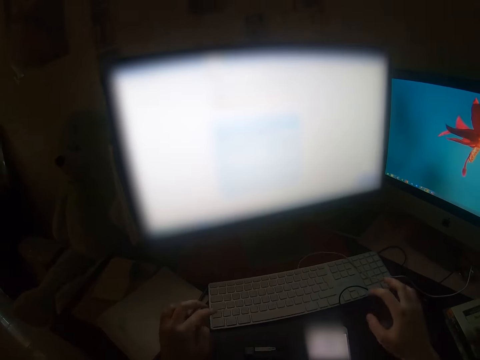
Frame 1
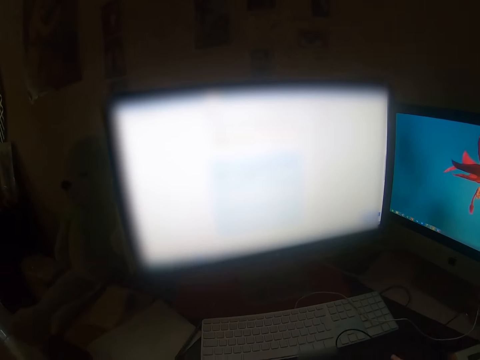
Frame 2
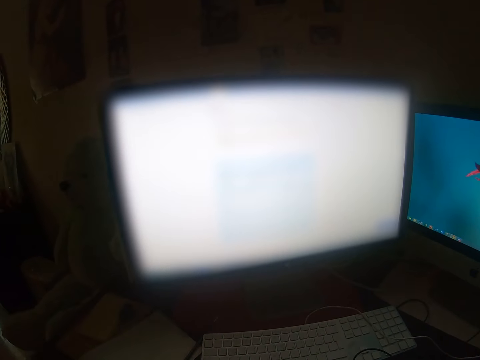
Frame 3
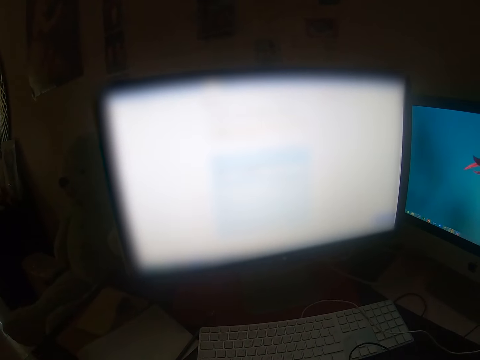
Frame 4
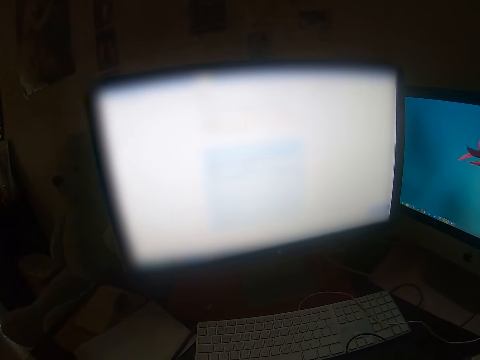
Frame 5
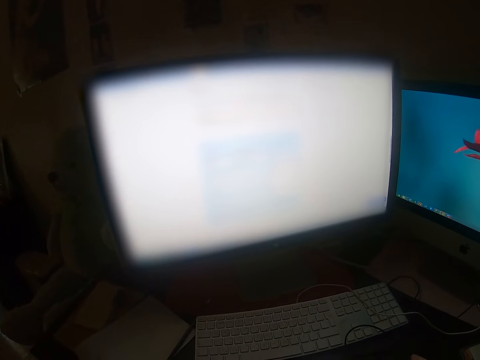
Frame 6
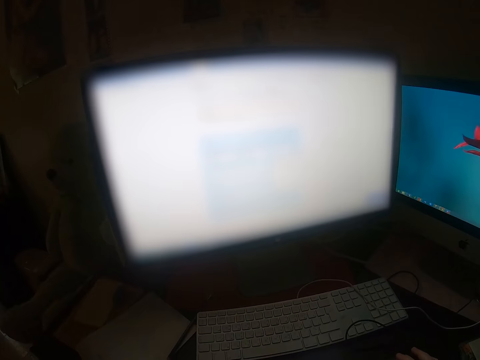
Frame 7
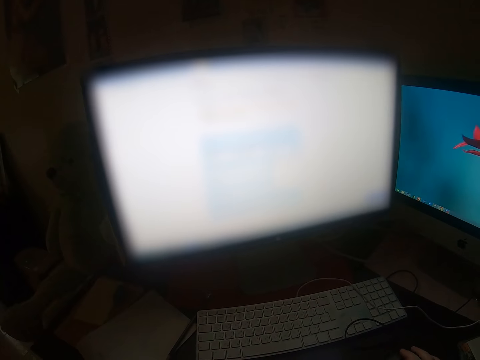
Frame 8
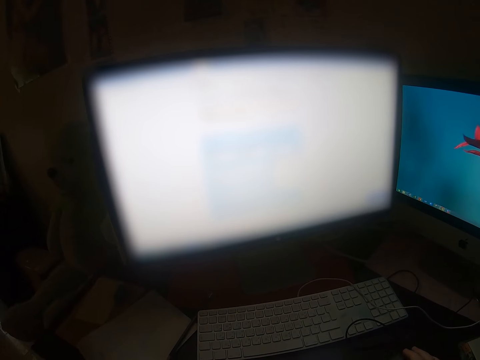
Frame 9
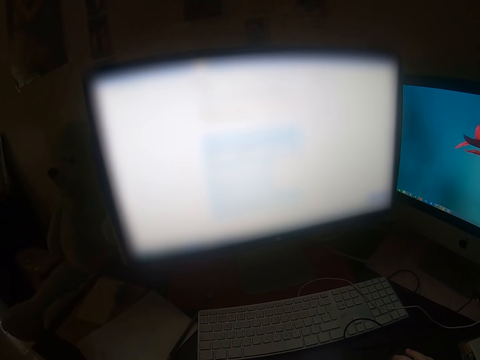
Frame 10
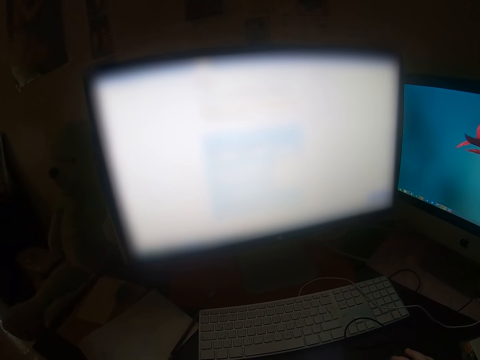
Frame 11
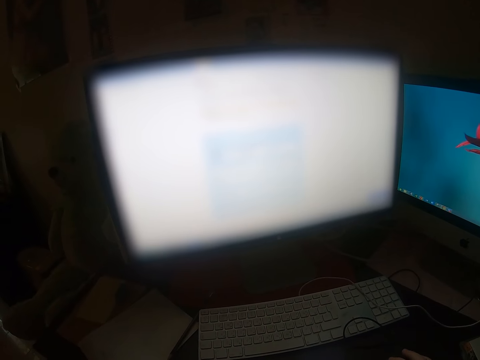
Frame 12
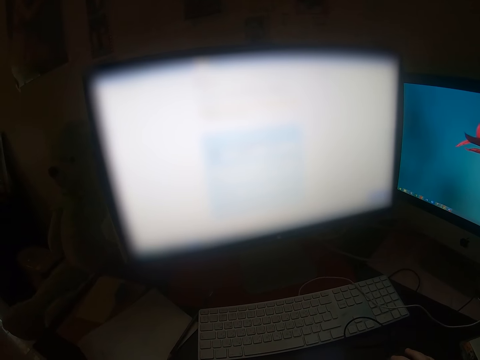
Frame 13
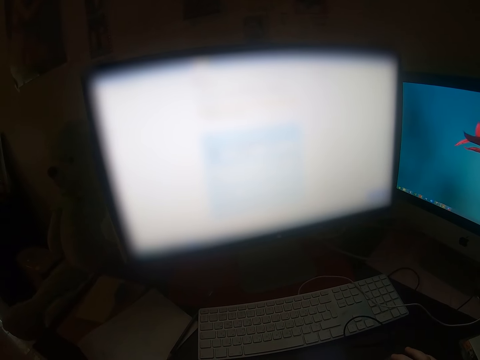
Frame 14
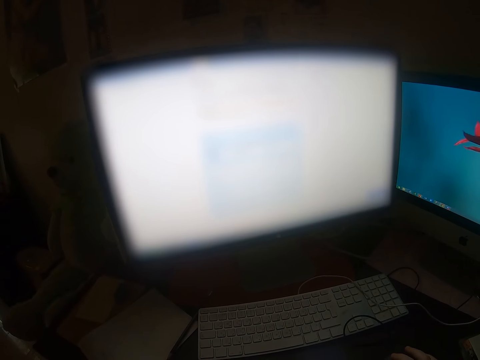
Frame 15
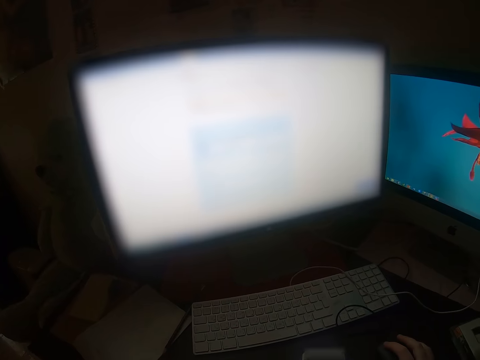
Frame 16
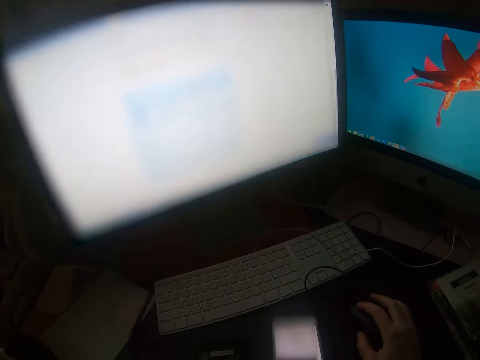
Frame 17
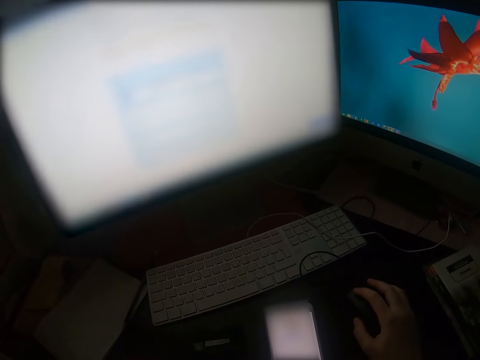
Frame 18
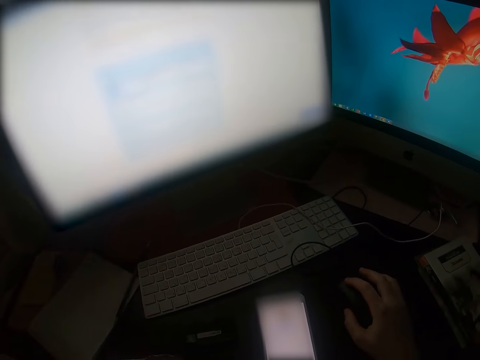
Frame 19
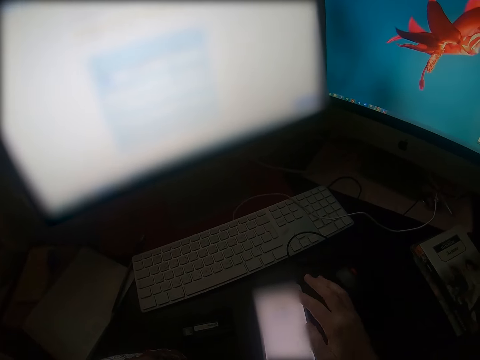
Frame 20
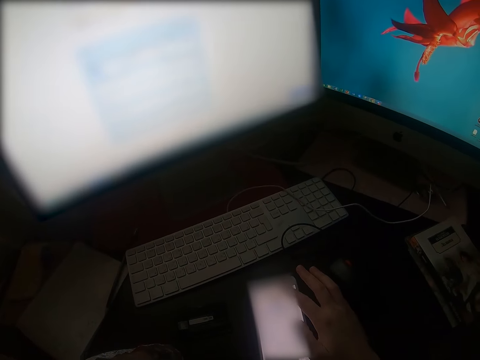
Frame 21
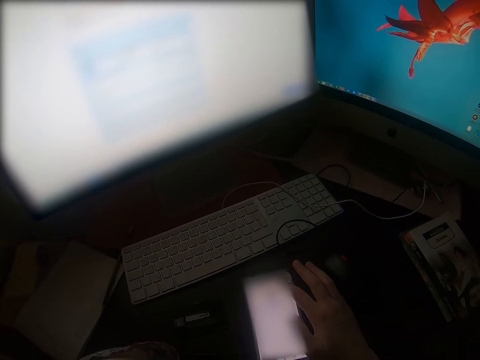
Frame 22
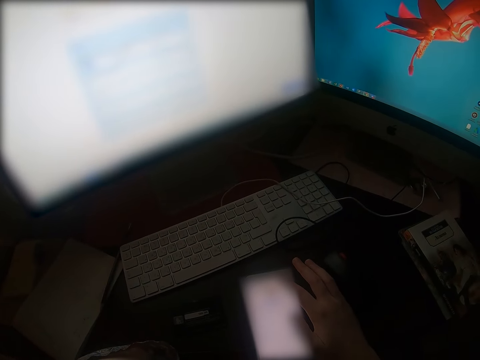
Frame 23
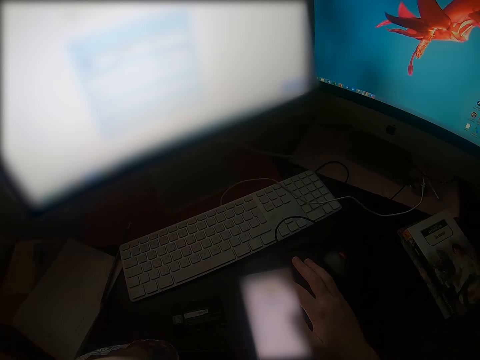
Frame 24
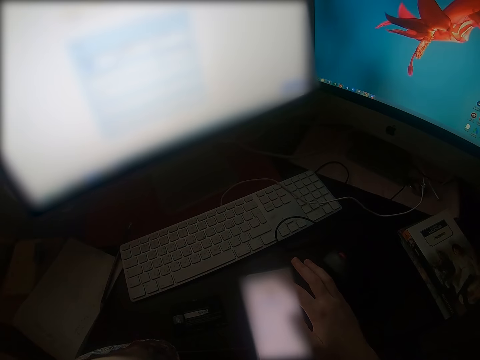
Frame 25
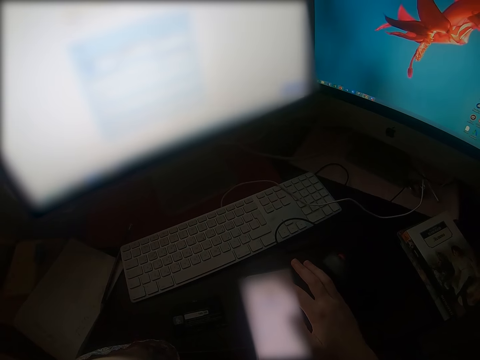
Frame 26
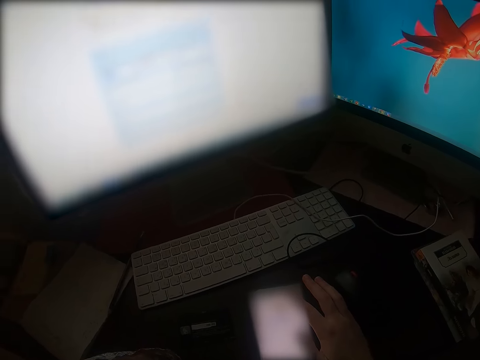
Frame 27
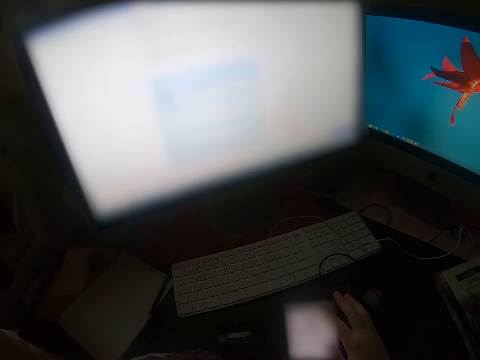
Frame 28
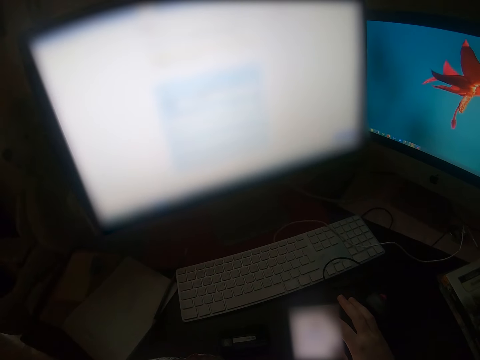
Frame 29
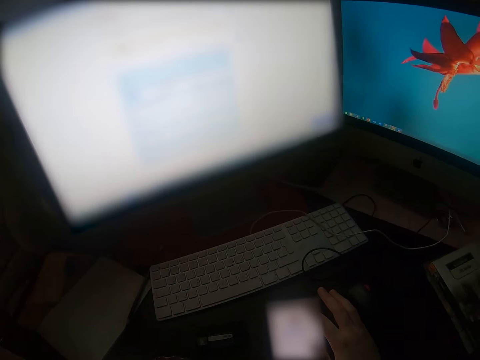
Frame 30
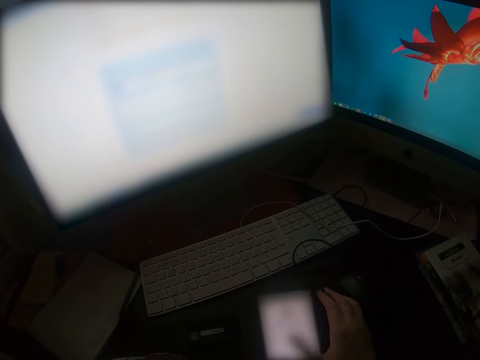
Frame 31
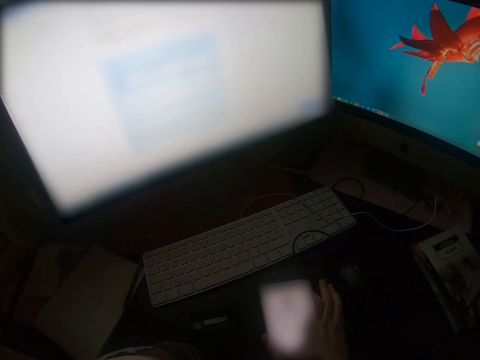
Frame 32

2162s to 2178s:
The camera wearer looks around. They use the phone.

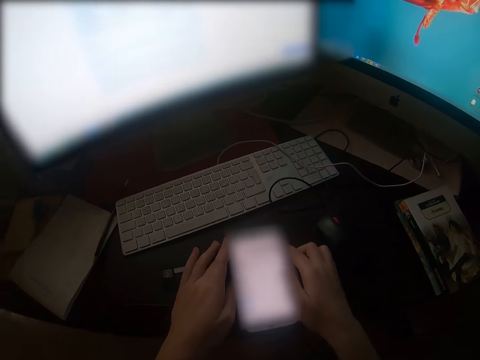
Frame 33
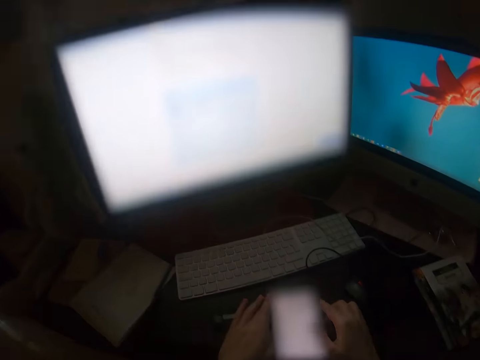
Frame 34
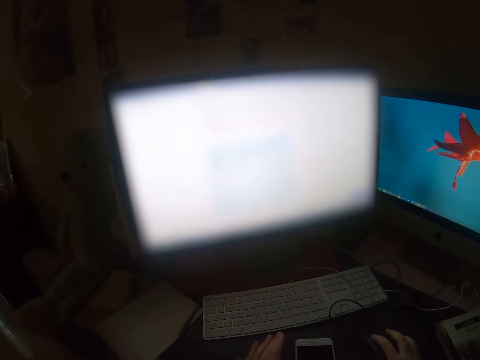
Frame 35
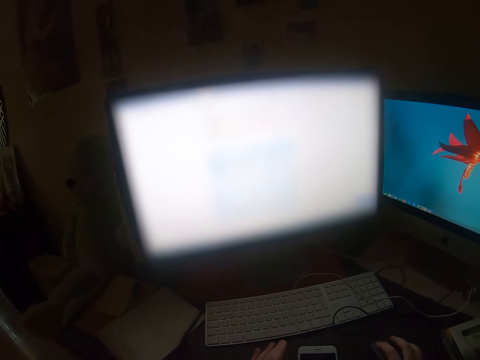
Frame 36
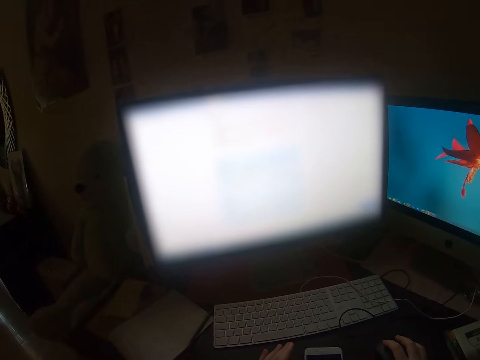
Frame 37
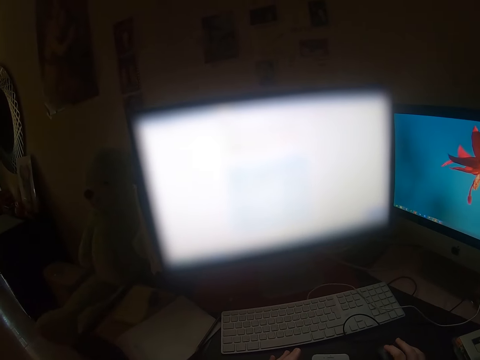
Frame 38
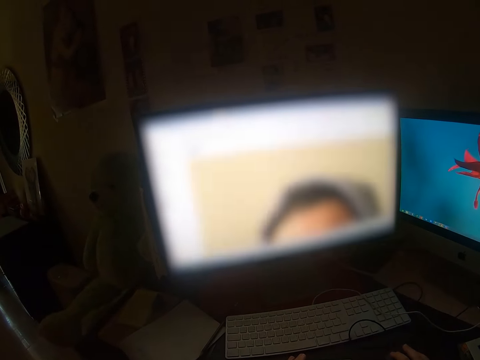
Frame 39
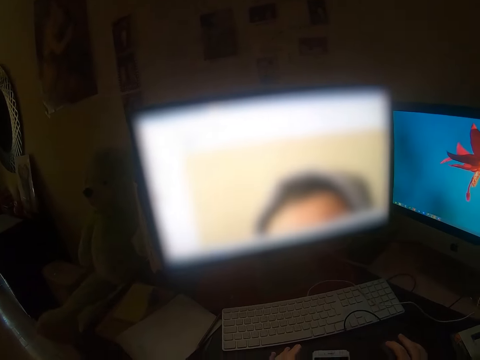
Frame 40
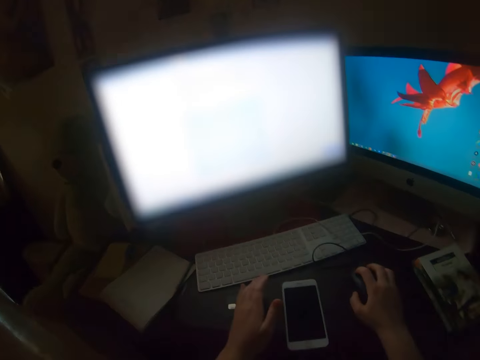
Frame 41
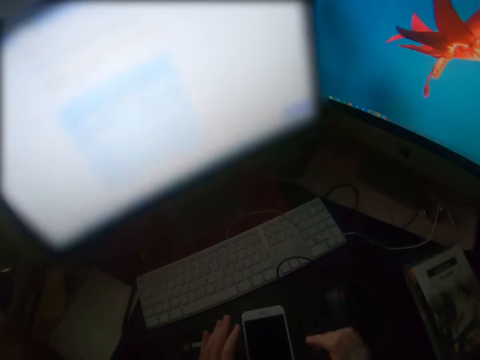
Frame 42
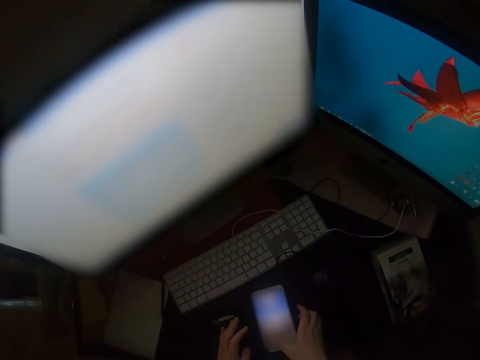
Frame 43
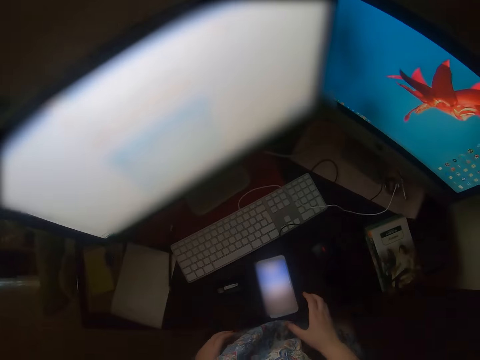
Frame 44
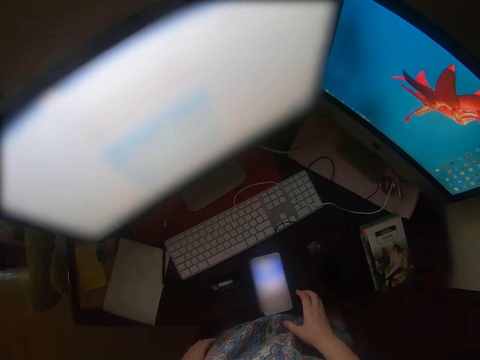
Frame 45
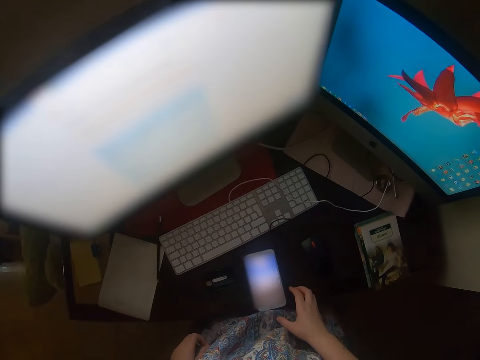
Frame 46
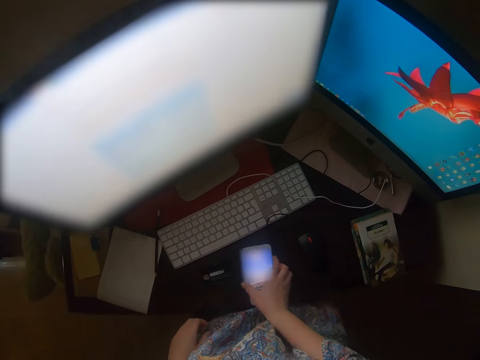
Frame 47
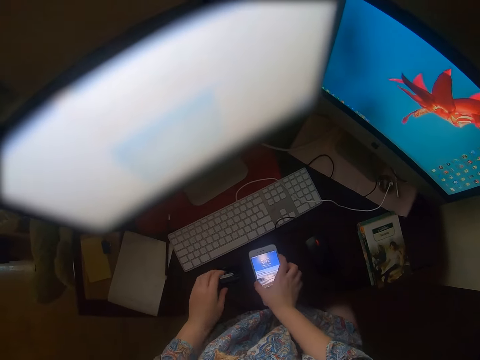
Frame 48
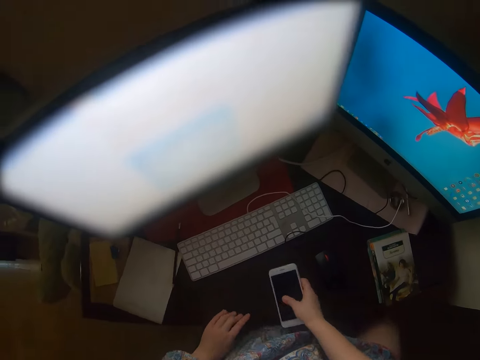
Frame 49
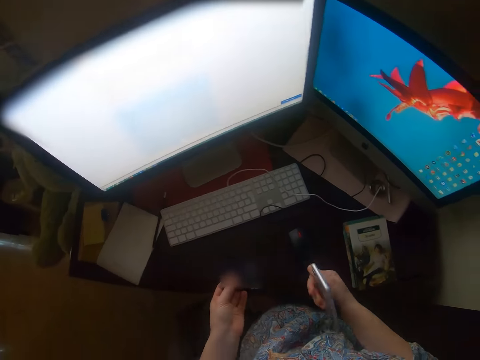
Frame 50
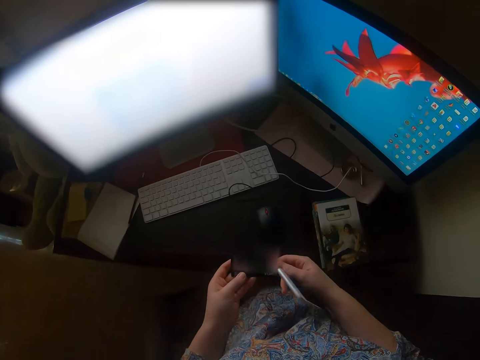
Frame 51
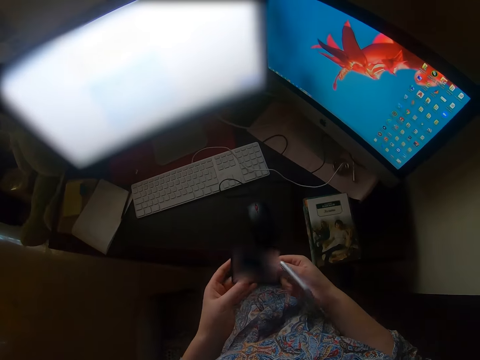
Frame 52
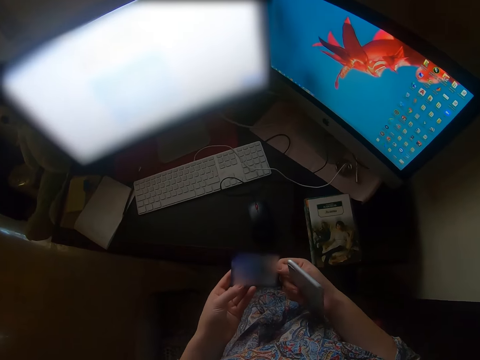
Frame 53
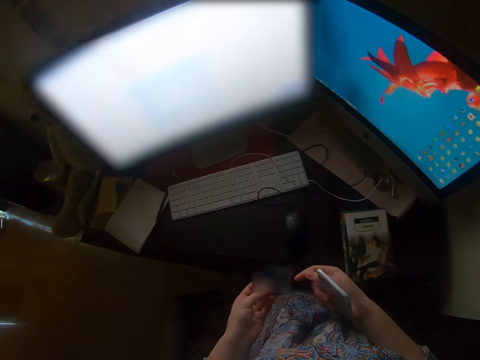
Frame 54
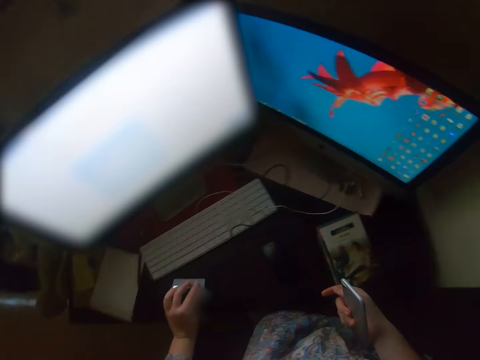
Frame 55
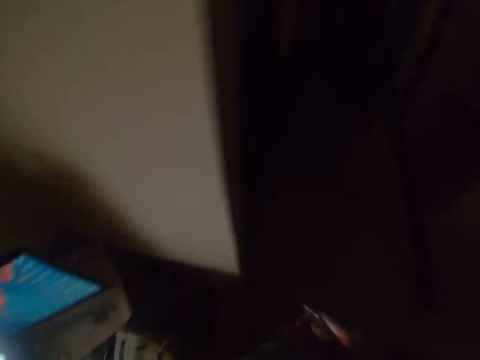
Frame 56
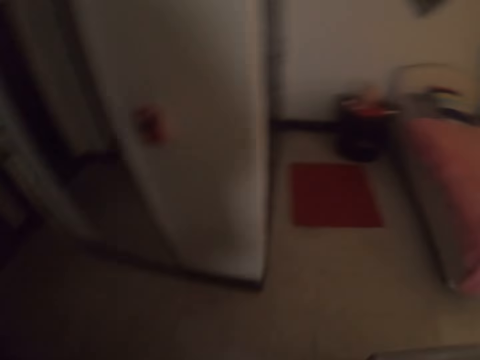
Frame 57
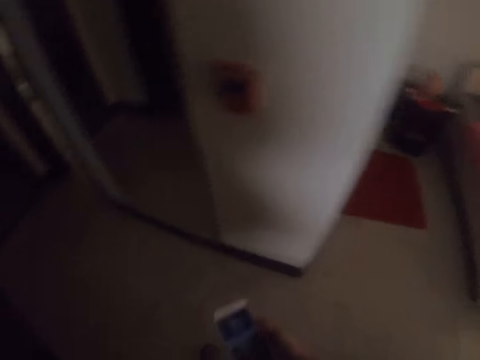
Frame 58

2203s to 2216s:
The camera wearer looks around. They operate the computer. They move the mouse. They operate the phone. They put on the phone. They lift the phone. They drop the phone. They walk on the floor.
